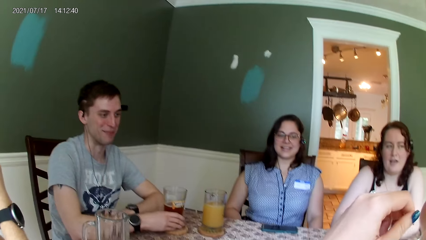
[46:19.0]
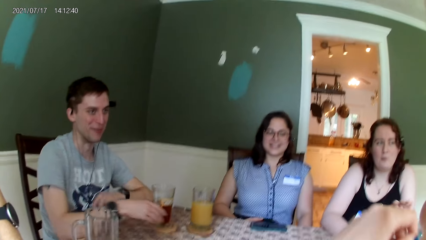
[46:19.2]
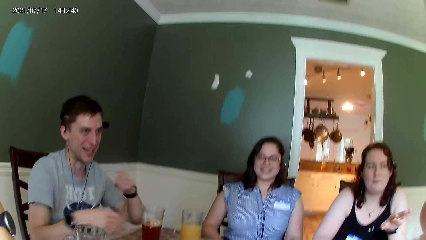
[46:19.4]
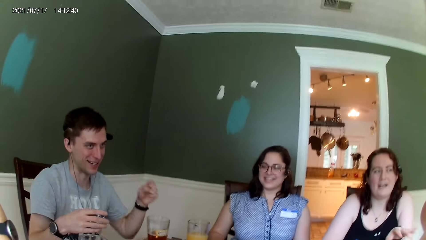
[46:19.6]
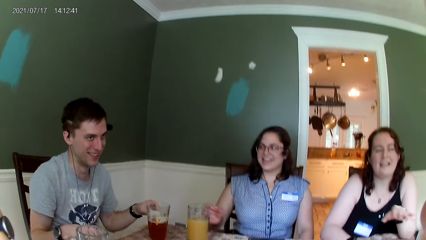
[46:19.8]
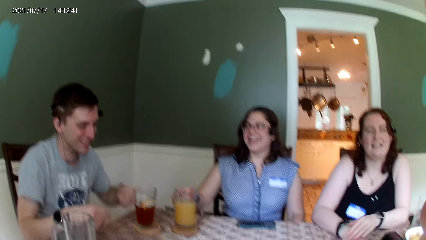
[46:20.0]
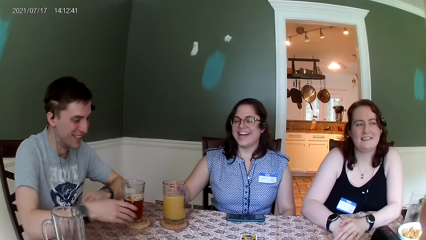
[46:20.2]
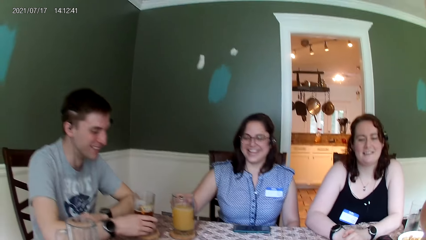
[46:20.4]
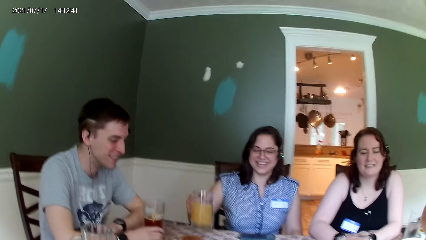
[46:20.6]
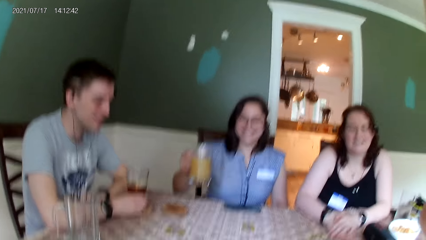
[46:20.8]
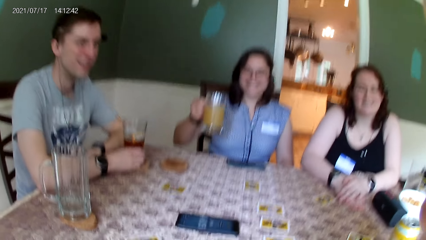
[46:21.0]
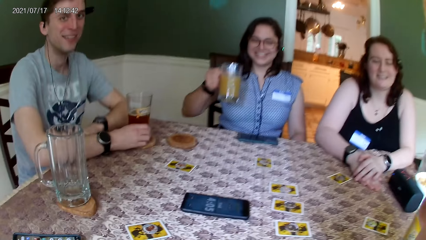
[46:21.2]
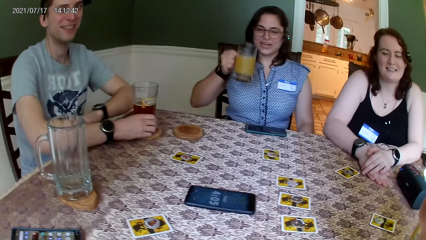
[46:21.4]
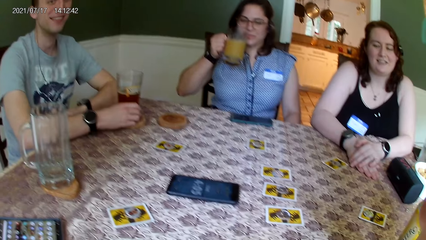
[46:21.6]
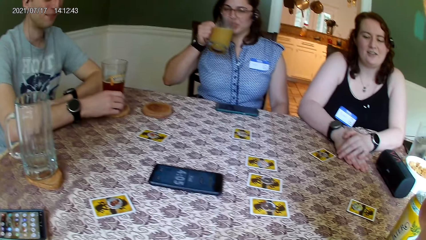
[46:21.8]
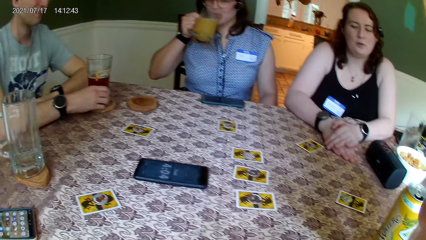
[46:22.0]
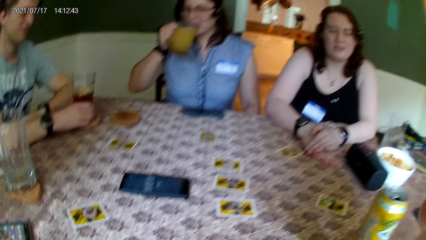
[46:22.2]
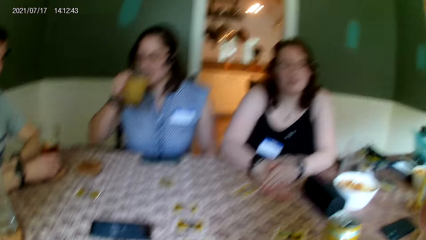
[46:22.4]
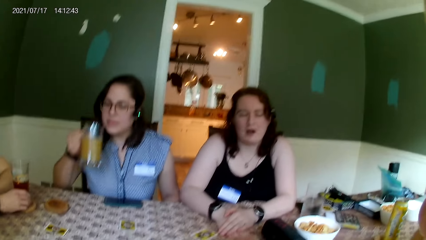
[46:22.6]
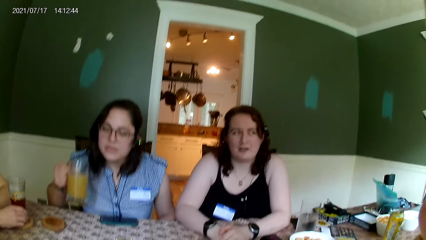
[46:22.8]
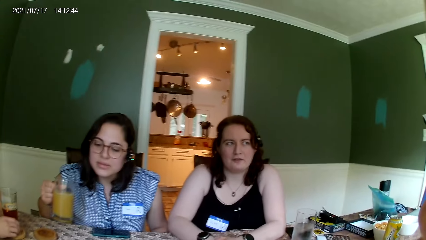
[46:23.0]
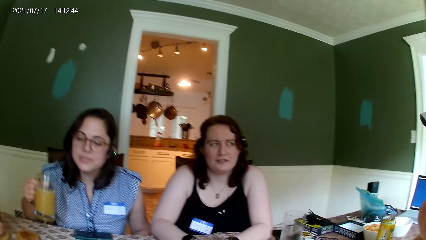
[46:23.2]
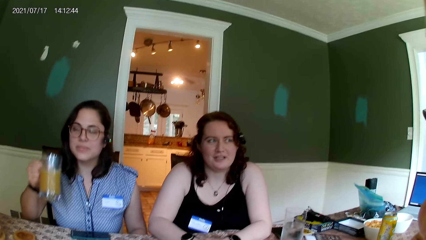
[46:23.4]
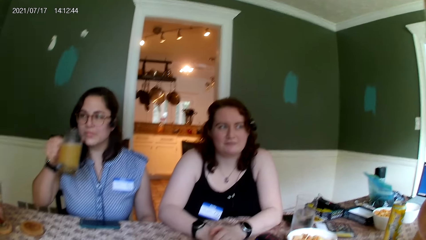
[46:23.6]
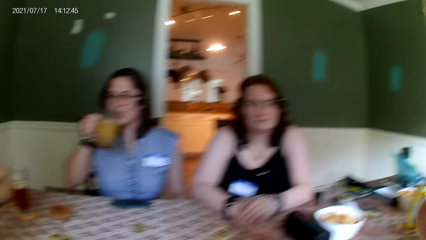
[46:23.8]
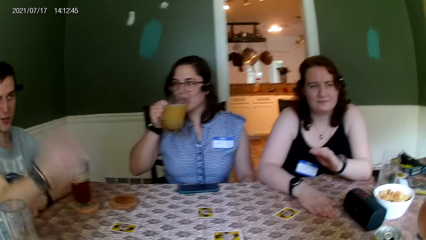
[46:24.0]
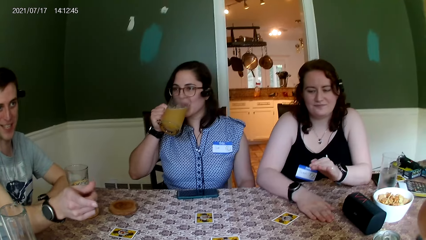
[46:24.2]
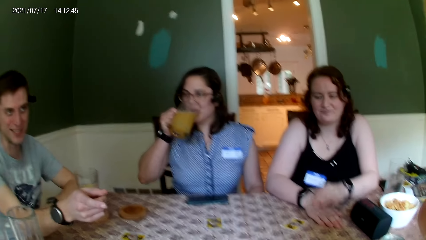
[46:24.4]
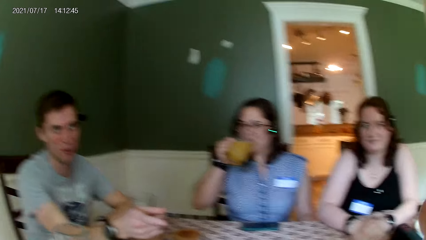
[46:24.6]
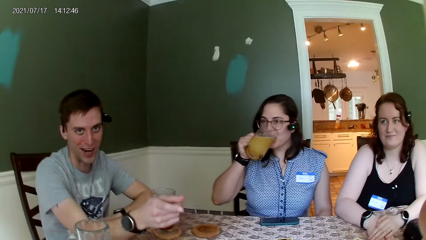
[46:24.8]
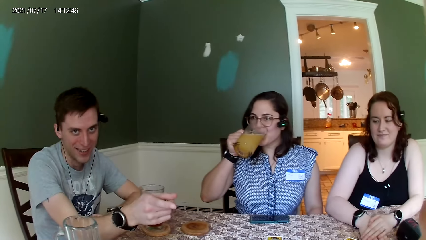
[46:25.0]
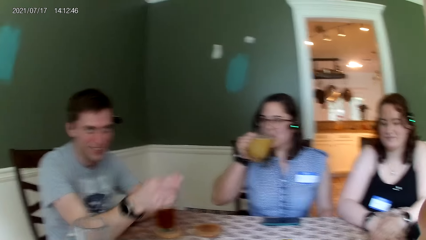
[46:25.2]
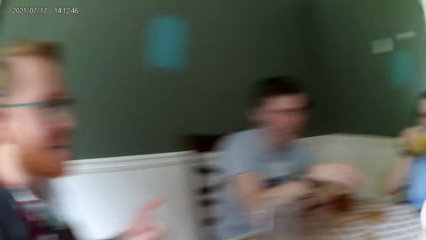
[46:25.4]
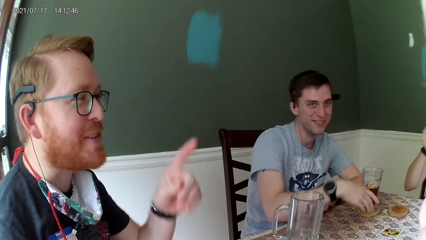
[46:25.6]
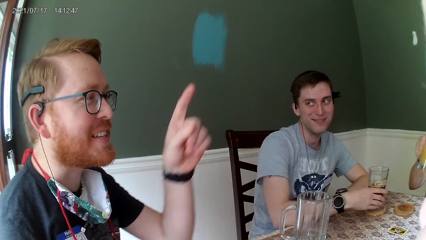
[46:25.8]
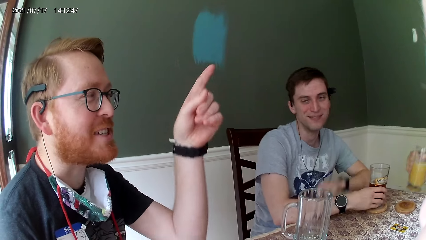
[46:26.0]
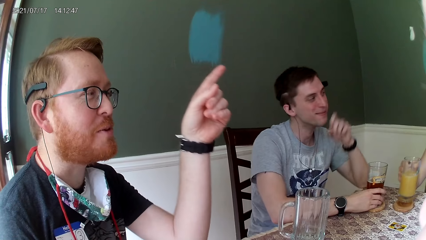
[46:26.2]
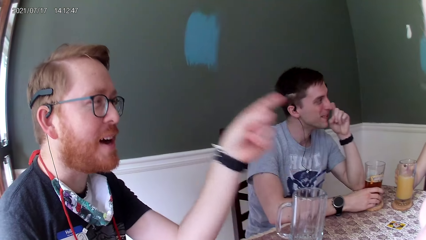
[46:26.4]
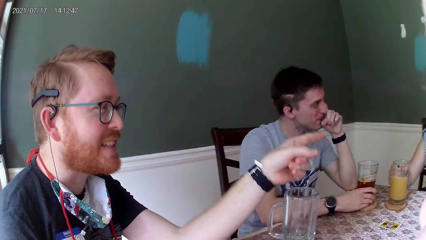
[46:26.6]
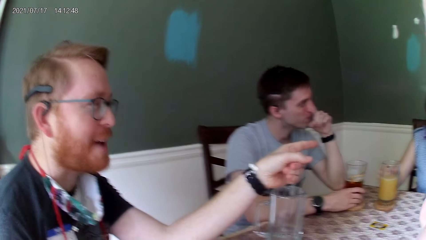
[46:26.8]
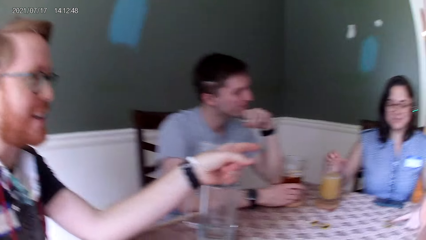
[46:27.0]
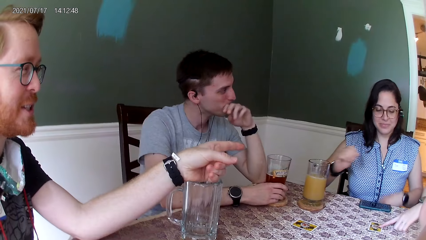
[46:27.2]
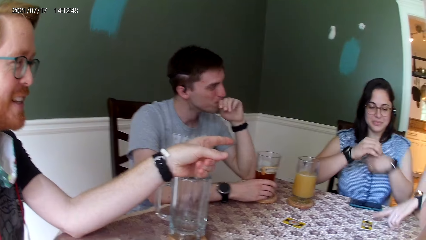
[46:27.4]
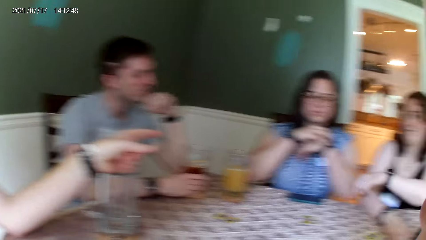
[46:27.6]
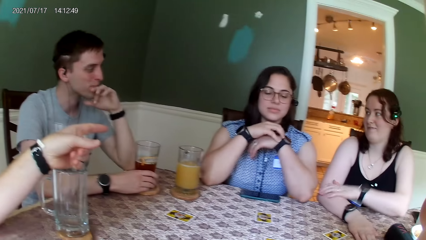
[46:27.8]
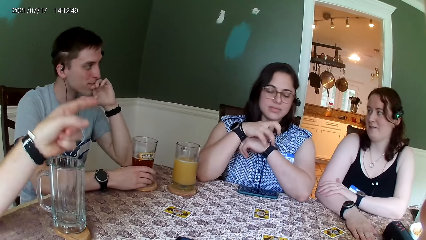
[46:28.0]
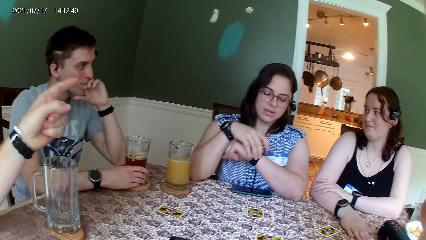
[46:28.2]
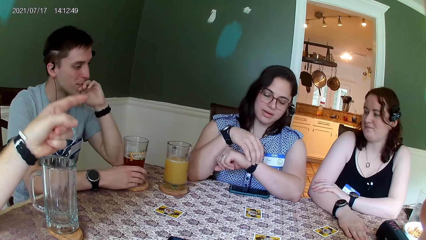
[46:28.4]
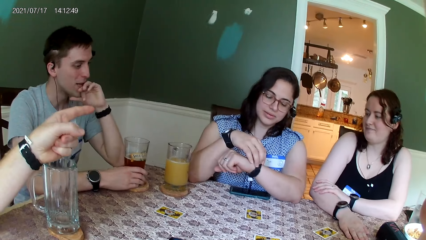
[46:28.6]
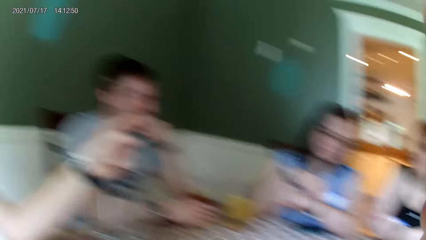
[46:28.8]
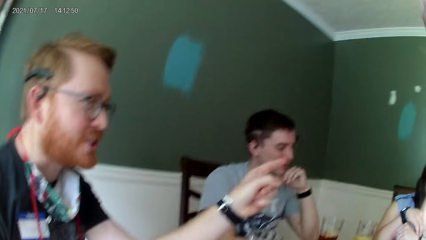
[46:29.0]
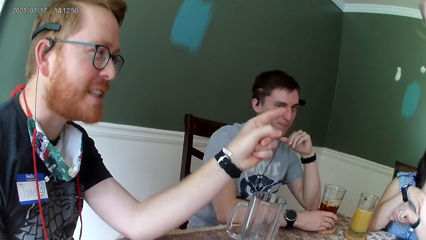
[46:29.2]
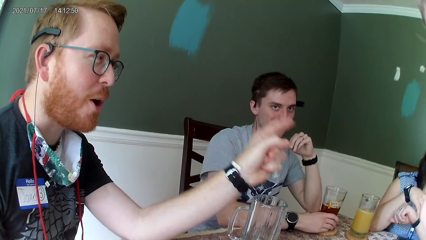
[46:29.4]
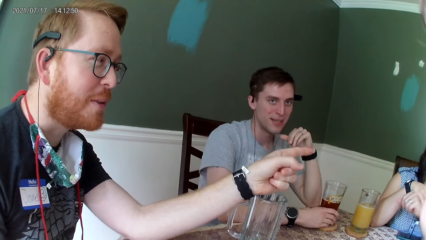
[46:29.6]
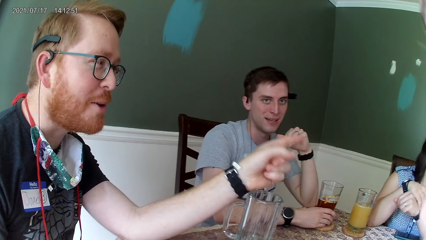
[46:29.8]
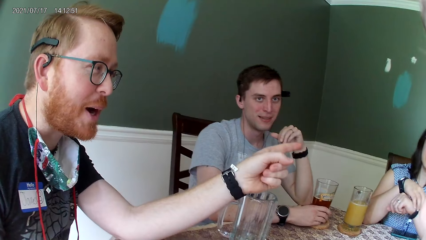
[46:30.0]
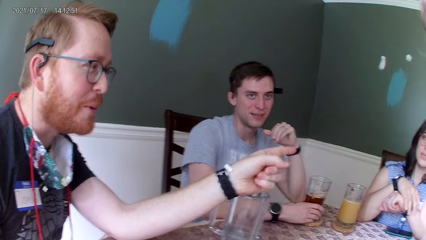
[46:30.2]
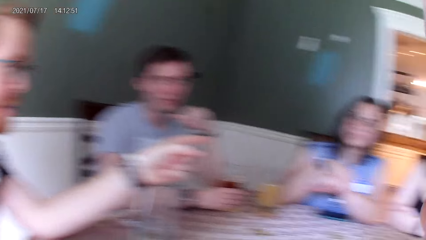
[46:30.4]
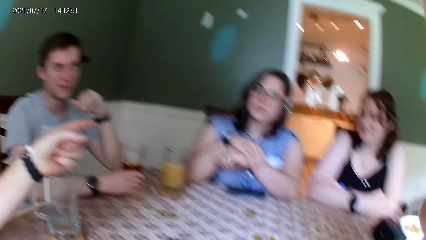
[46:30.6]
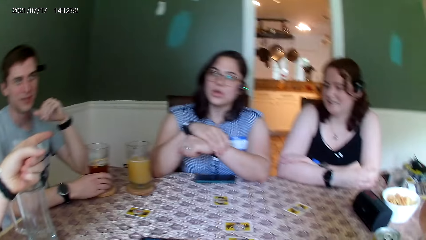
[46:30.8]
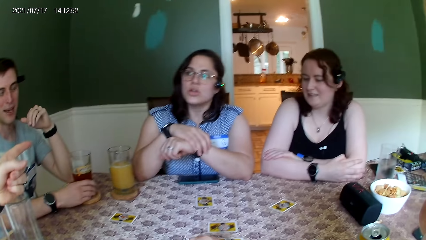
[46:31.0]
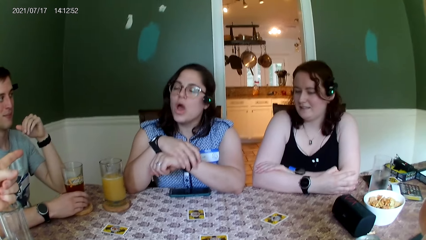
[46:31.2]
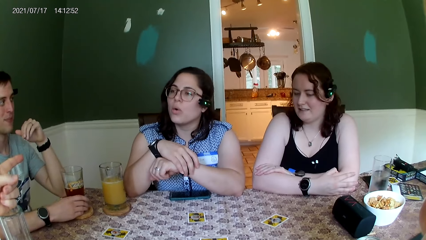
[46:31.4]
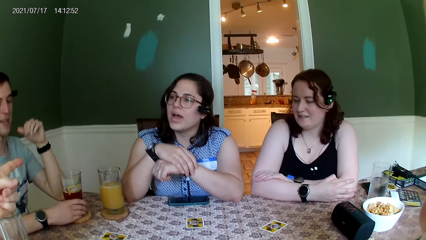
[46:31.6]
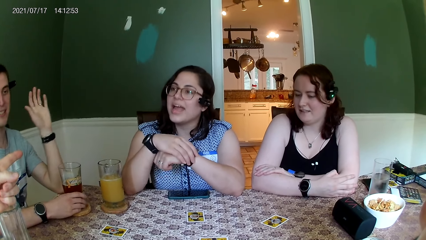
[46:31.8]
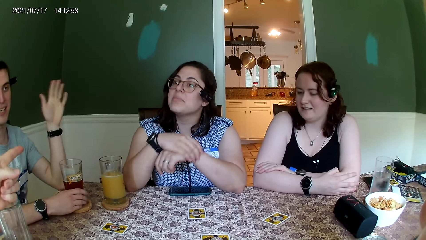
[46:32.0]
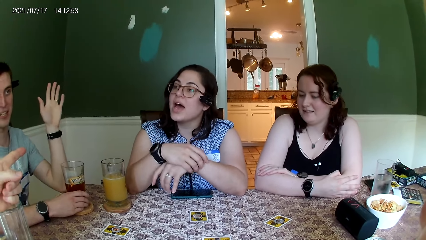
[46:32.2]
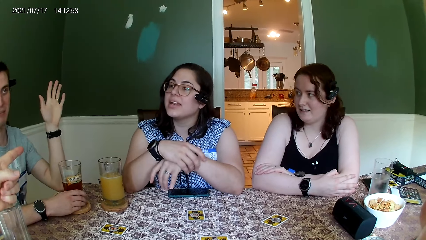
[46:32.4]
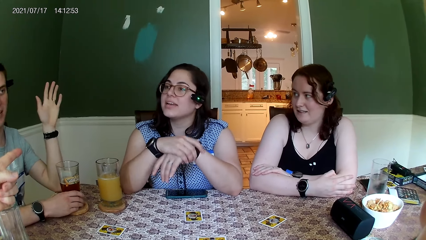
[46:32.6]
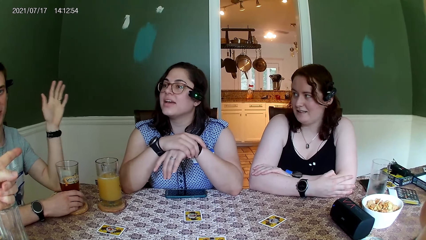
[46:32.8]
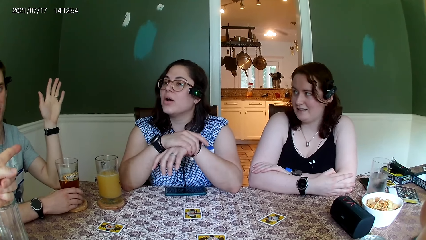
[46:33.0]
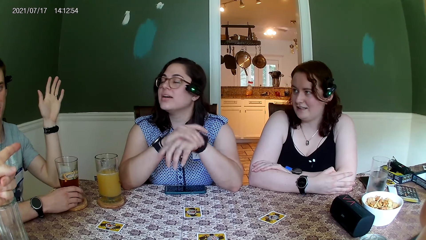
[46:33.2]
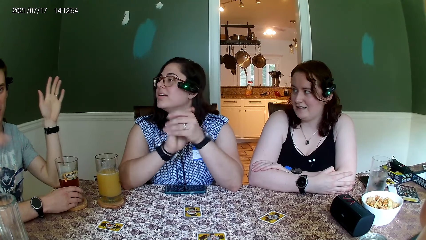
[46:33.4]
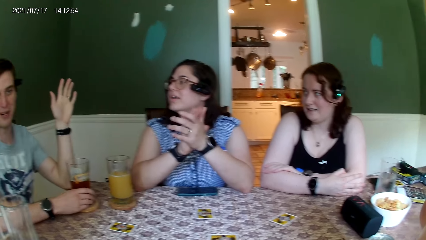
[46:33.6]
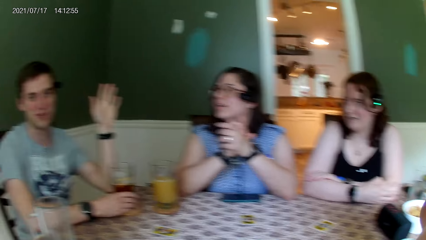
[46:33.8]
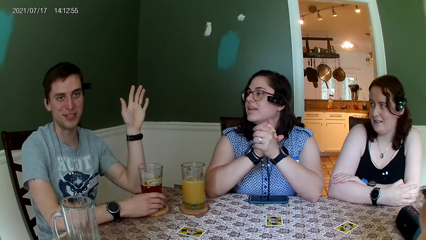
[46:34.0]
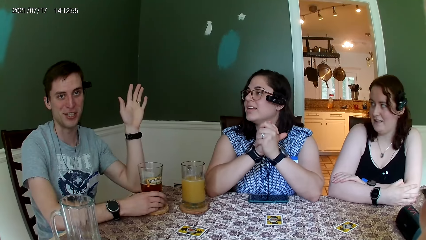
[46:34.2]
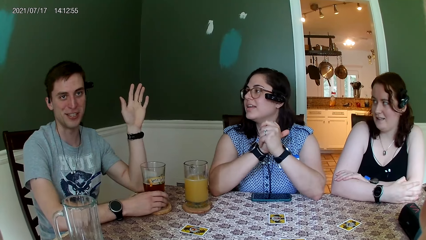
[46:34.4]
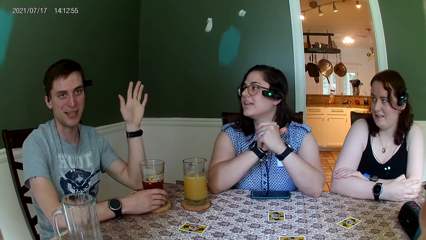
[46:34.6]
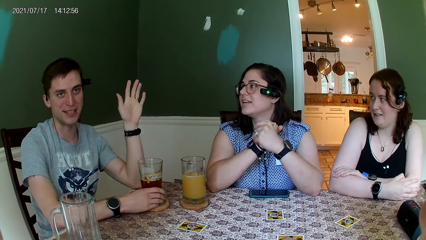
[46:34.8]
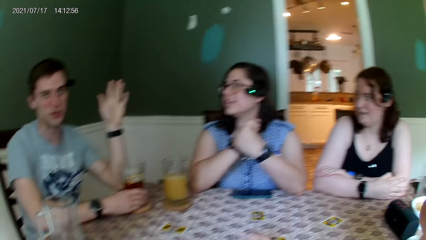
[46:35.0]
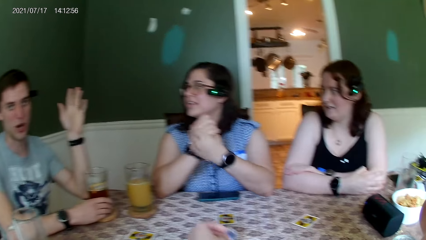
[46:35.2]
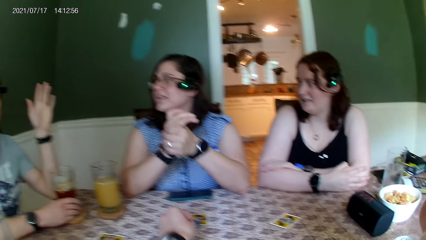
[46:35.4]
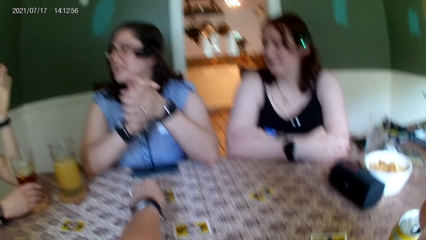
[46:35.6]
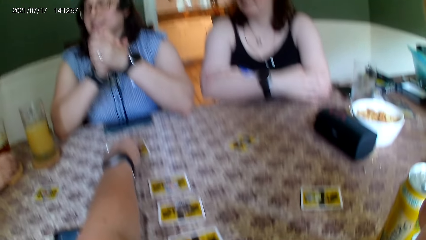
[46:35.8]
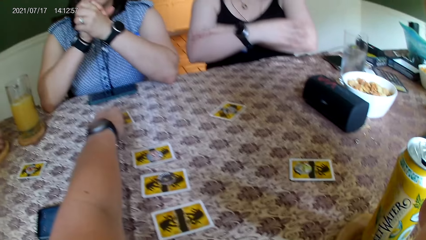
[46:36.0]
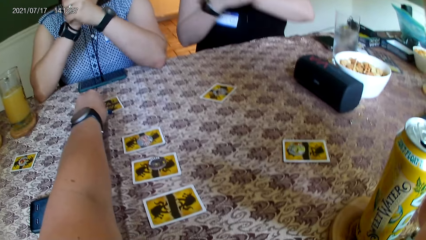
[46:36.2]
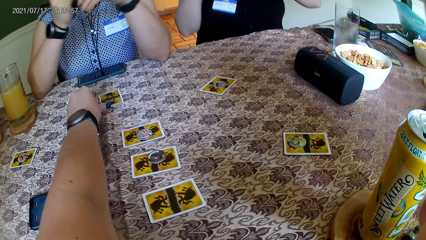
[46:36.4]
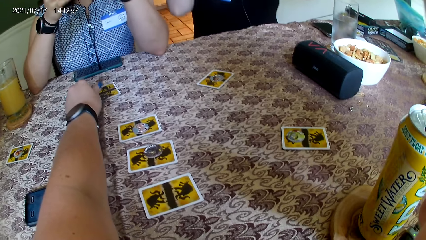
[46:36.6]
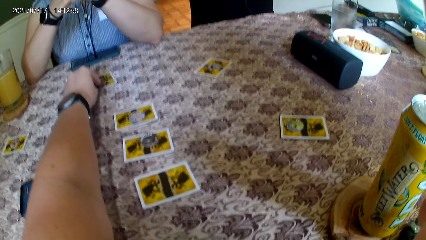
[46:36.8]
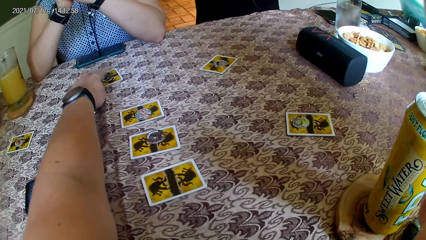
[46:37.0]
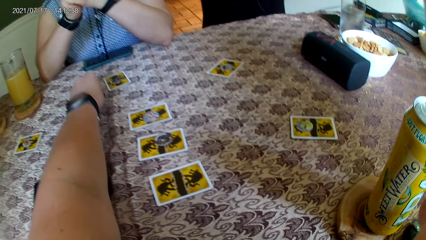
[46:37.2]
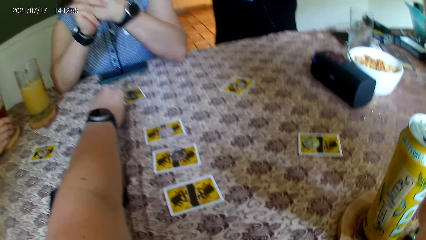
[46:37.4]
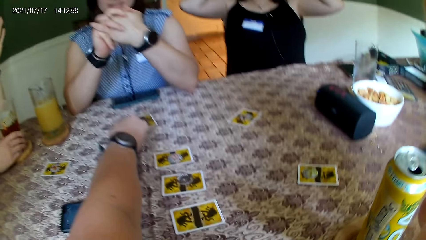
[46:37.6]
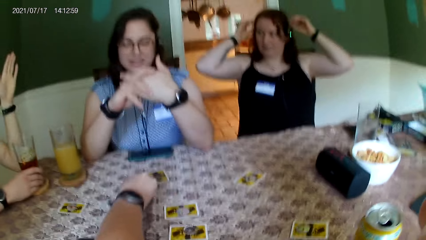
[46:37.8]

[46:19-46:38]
A person picks a beverage and drinks the beverage. A woman speaks to a man. Another man speaks to the first man. A third man speaks to the group of people at the table. A second person speaks to a third person. The camera wearer replies to the third man. Another woman replies to the third man. The second man speaks to the group of people at the table. The camera wearer touches a card on the table with her left hand. The third man speaks to the group of people at the table.
